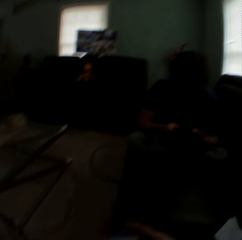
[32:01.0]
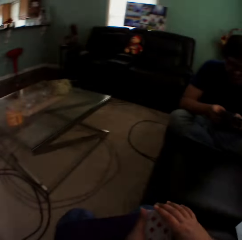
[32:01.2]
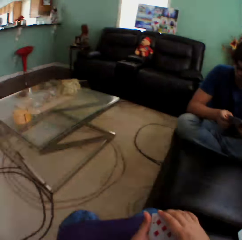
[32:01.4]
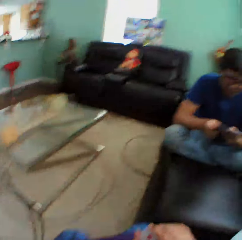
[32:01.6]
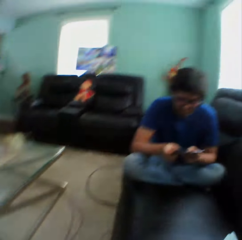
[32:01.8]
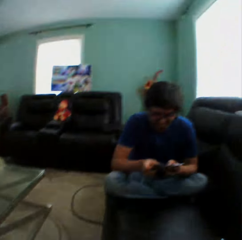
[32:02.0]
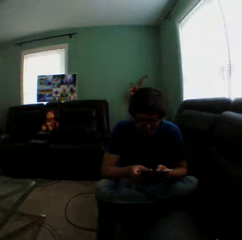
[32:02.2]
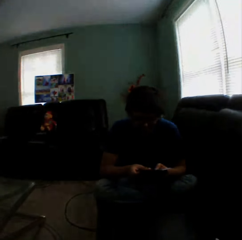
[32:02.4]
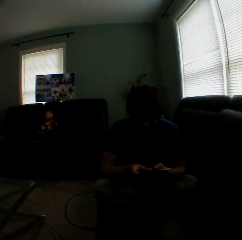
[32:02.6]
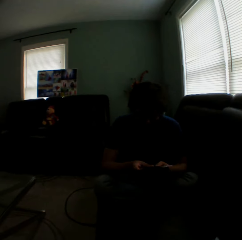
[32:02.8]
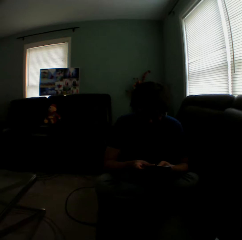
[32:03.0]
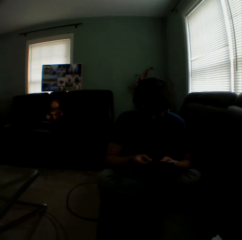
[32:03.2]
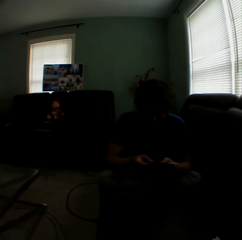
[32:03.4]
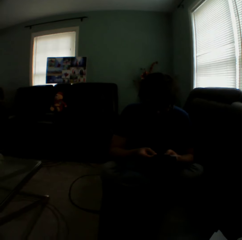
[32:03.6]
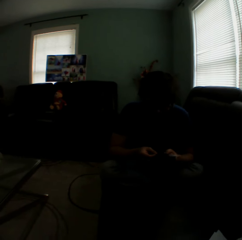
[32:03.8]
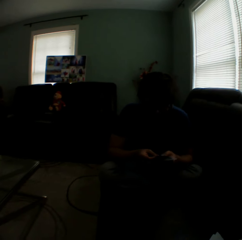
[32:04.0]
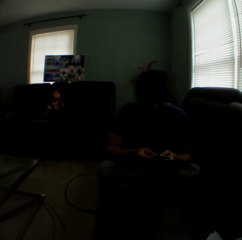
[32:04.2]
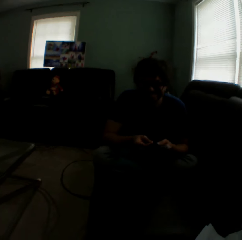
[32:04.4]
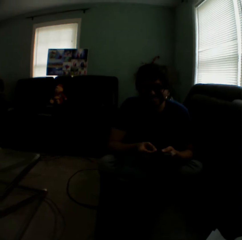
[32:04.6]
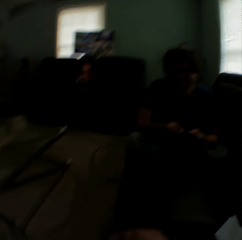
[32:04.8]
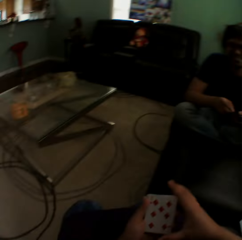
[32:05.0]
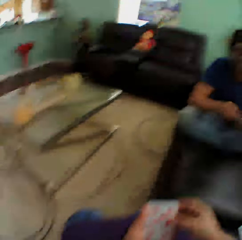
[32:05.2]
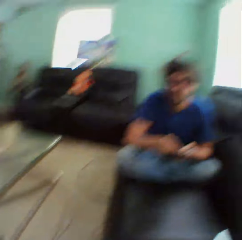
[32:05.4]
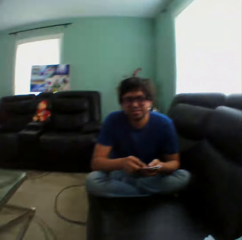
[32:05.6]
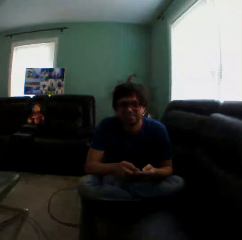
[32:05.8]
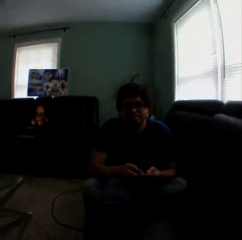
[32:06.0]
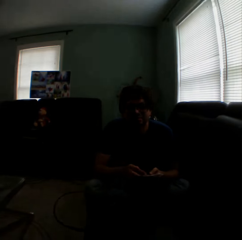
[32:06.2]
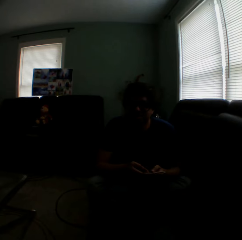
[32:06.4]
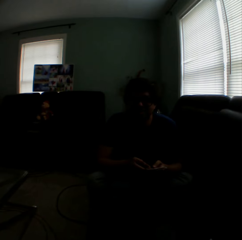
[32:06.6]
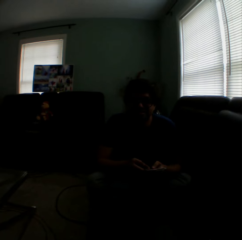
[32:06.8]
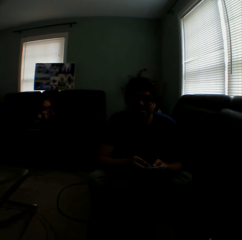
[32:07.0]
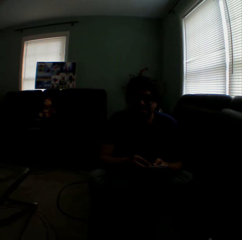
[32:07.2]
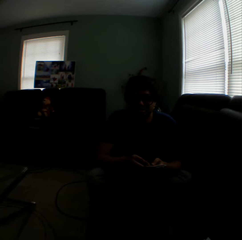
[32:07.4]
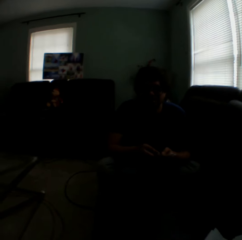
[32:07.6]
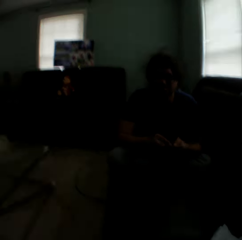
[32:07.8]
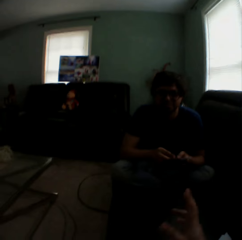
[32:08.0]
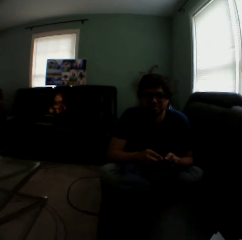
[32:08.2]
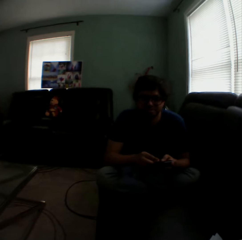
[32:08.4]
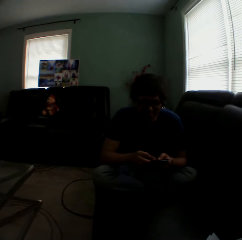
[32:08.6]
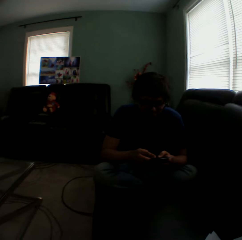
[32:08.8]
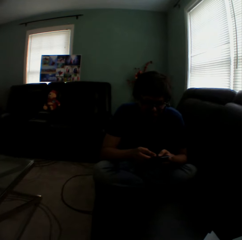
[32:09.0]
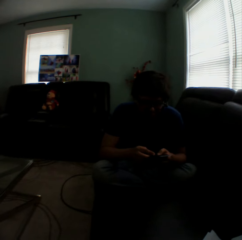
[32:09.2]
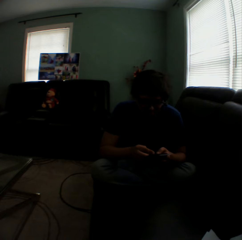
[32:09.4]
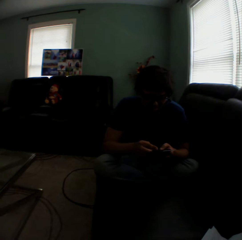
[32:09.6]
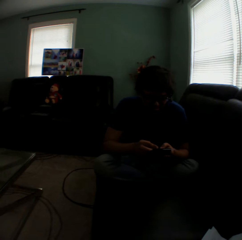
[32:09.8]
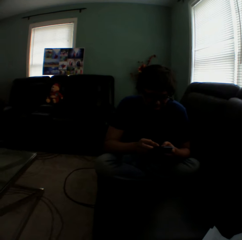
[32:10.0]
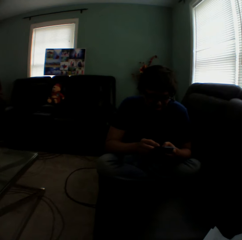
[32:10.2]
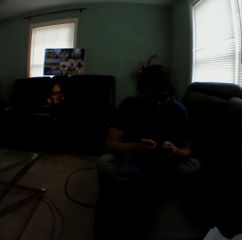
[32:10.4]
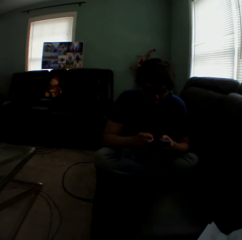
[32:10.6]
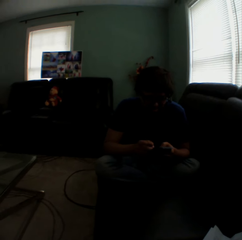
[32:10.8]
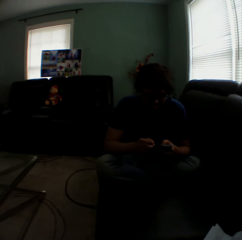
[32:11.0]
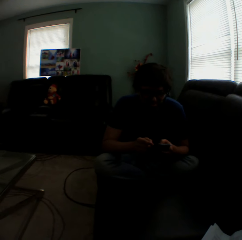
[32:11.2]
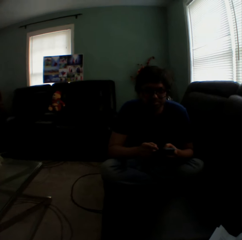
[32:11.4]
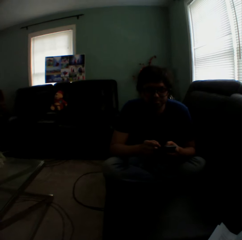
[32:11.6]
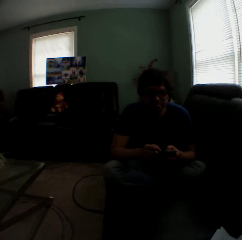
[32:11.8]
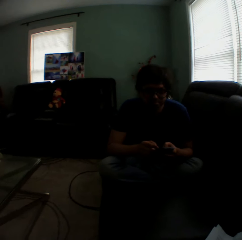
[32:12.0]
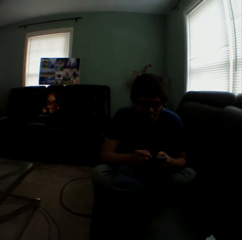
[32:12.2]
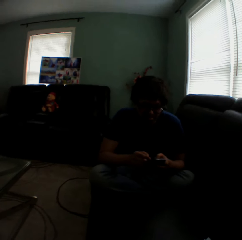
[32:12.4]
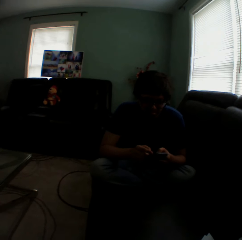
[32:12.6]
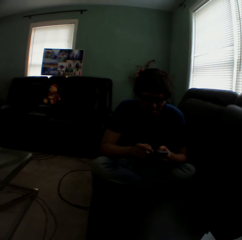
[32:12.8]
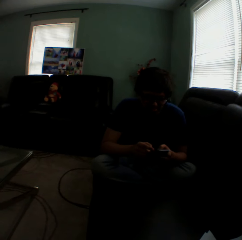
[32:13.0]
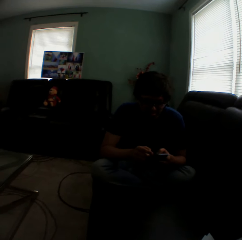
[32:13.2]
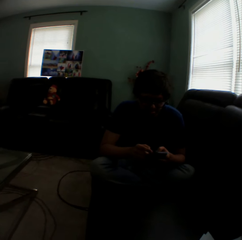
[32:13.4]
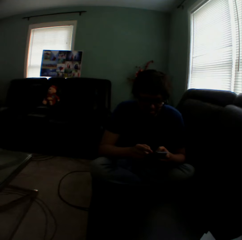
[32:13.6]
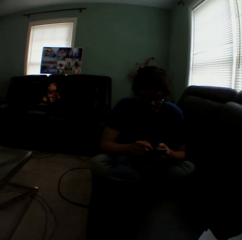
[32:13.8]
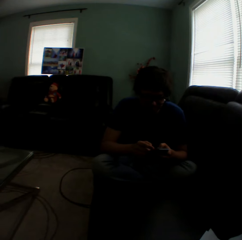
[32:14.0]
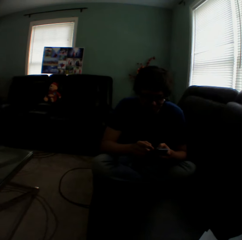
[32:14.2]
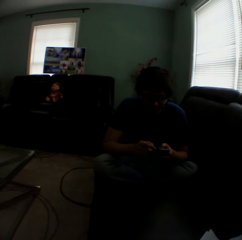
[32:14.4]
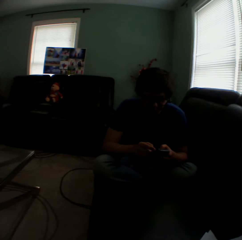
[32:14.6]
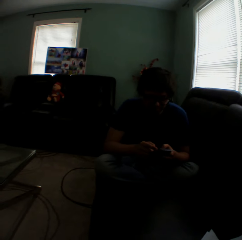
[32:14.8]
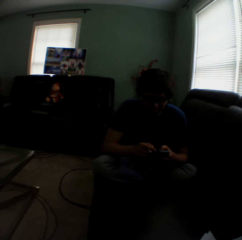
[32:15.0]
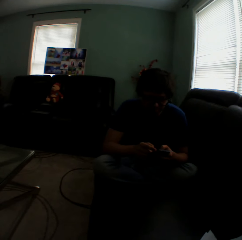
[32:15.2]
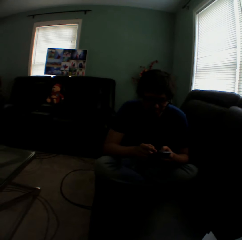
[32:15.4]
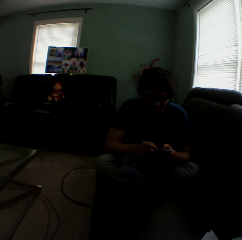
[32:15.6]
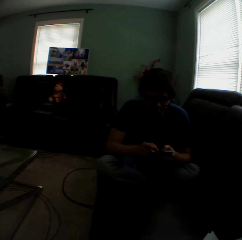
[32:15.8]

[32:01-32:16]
The camera wearer turns to the side. A man holds playing cards. The camera wearer turns to the side. They lift a hand. The man holds playing cards. The man points a finger.

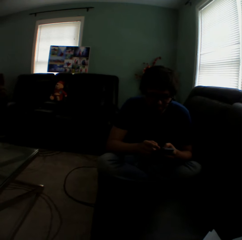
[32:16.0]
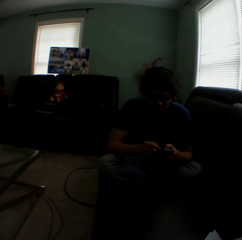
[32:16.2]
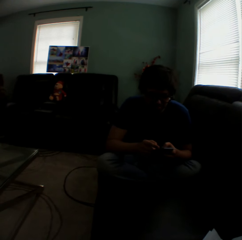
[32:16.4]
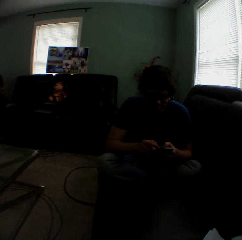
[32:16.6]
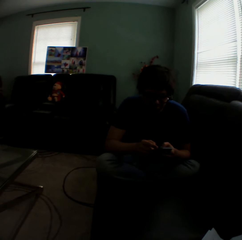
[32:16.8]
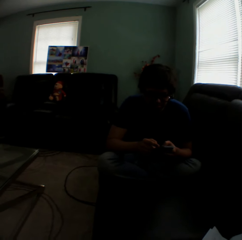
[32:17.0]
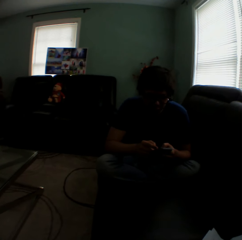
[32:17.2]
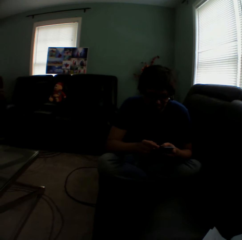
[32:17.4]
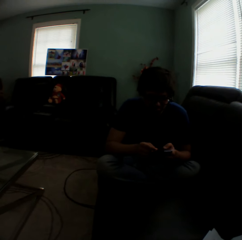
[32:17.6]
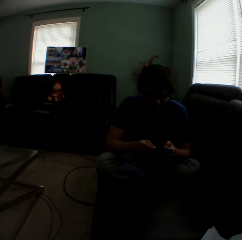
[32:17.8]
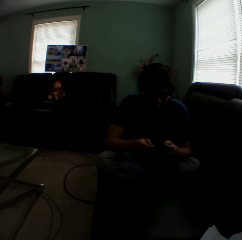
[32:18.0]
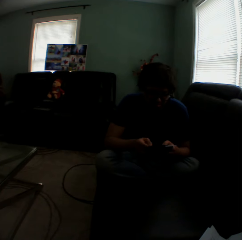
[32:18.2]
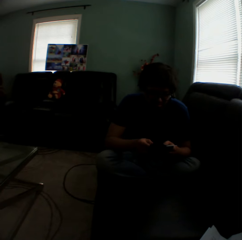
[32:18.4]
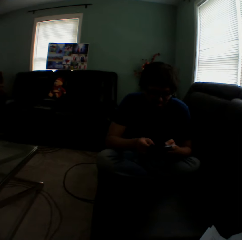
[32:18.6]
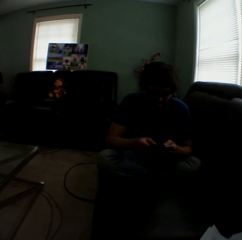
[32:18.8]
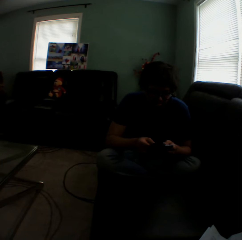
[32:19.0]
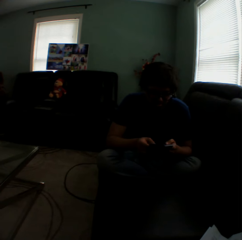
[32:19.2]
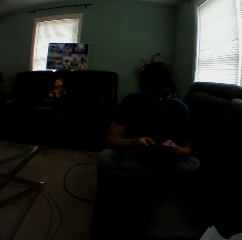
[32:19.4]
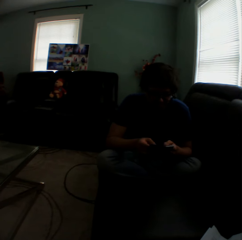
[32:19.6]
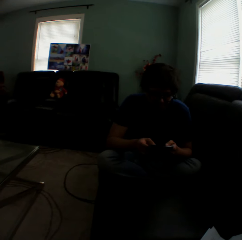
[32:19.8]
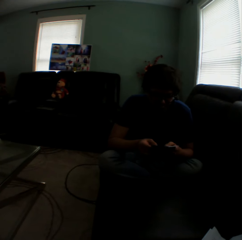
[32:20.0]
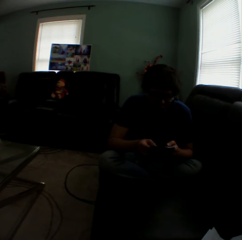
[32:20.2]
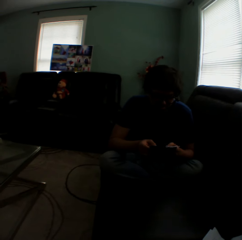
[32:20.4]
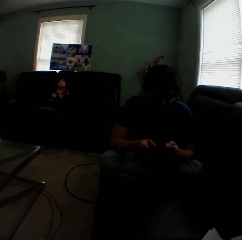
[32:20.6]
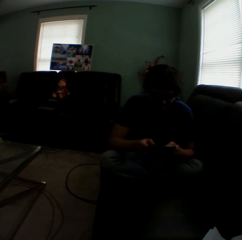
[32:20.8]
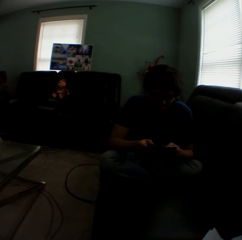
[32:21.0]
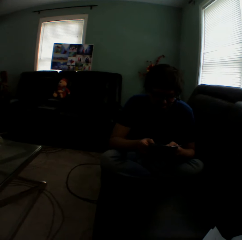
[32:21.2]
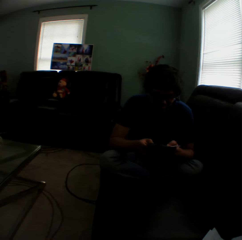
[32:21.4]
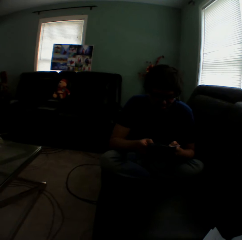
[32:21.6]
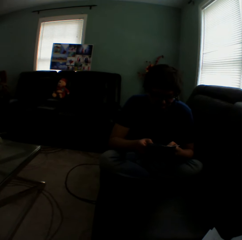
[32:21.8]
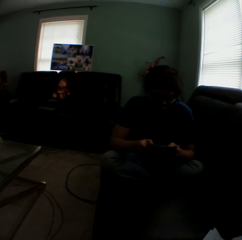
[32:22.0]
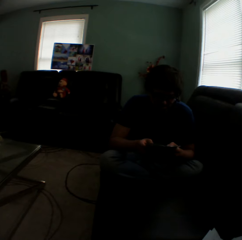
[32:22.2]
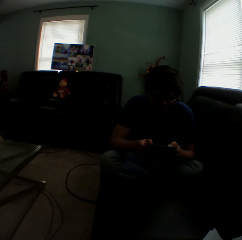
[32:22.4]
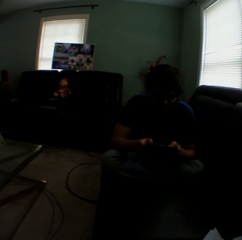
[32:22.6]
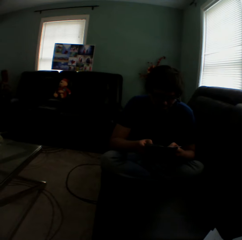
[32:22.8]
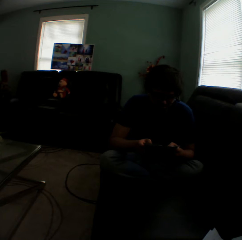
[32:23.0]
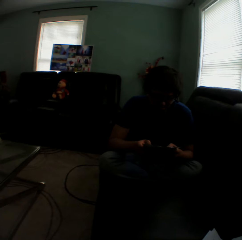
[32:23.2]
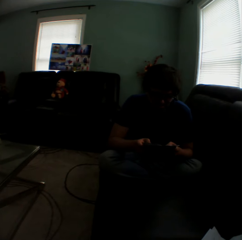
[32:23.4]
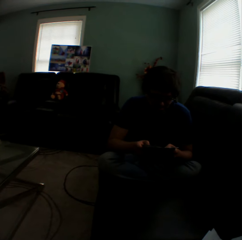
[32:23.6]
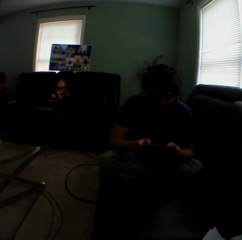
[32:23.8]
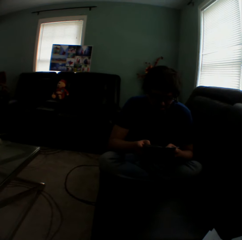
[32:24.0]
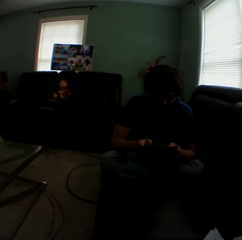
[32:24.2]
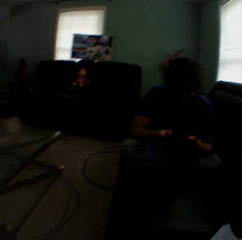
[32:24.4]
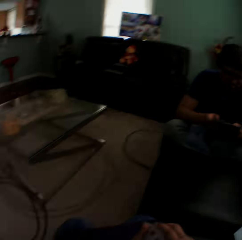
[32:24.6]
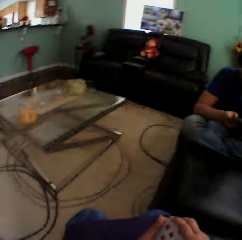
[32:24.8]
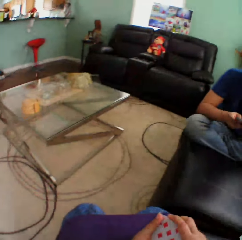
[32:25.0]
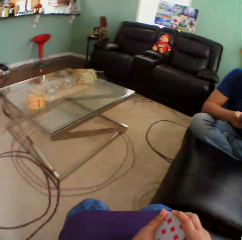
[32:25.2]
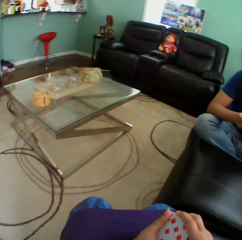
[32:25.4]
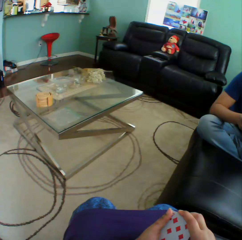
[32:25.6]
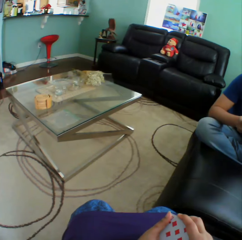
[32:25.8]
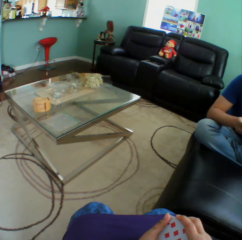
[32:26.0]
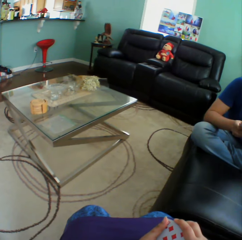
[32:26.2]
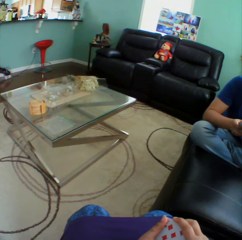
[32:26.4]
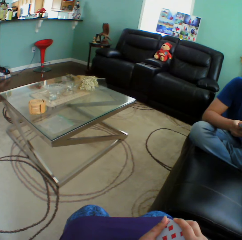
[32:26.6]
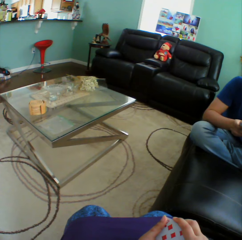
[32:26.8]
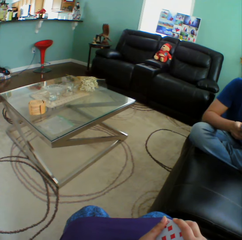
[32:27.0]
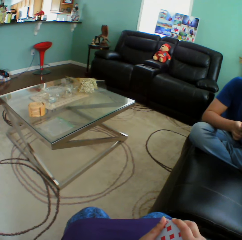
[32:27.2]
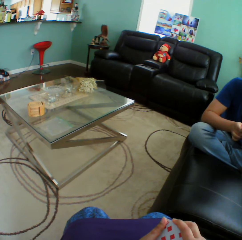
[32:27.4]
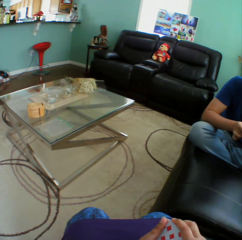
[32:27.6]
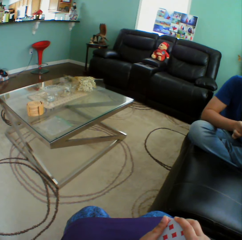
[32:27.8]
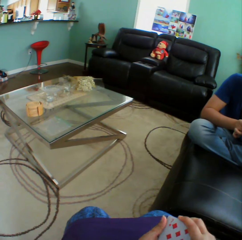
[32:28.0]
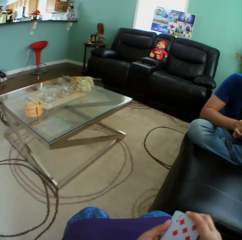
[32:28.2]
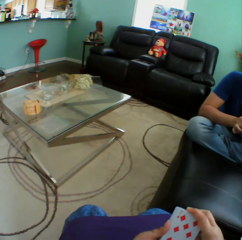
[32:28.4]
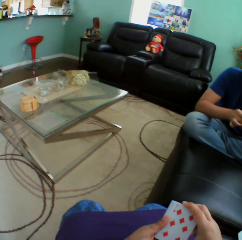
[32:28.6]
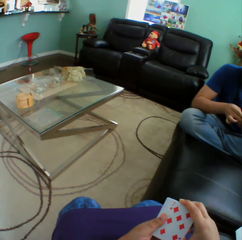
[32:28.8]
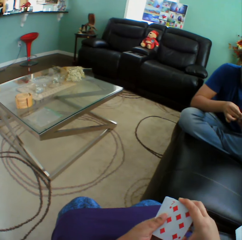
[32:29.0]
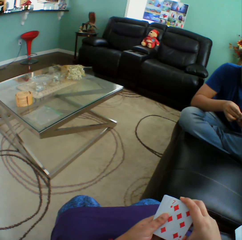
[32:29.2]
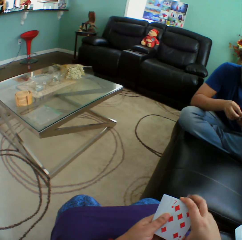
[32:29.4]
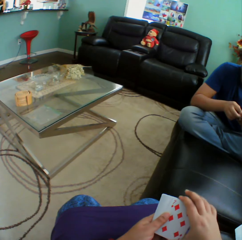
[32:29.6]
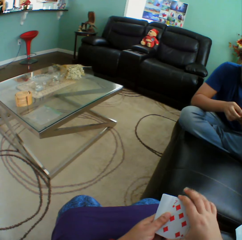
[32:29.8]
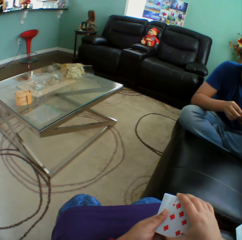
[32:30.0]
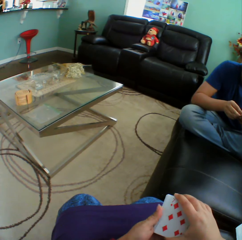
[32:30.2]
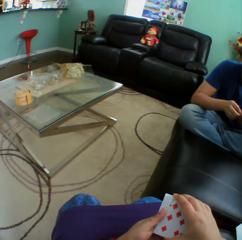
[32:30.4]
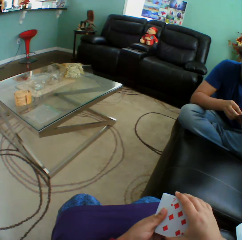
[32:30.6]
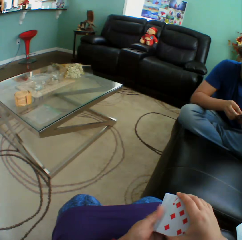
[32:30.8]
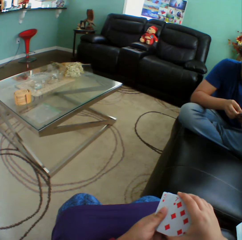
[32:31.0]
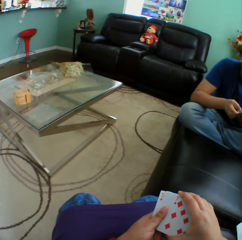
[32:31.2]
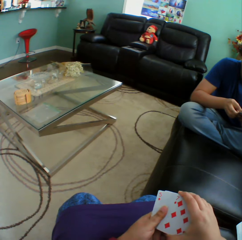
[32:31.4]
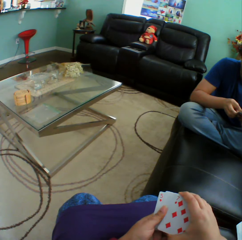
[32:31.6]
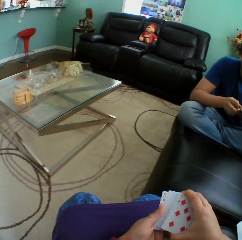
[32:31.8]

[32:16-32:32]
A person arranges cards in a hand. The camera wearer turns to the side. They hold playing cards.
